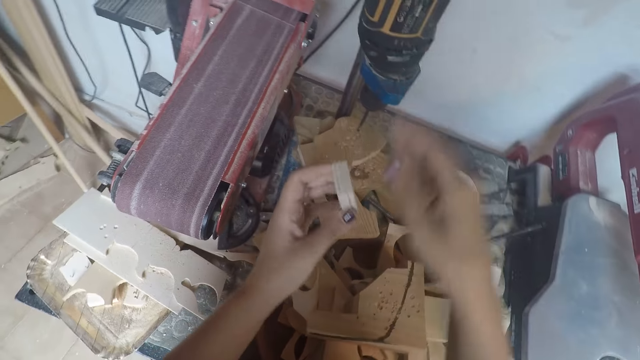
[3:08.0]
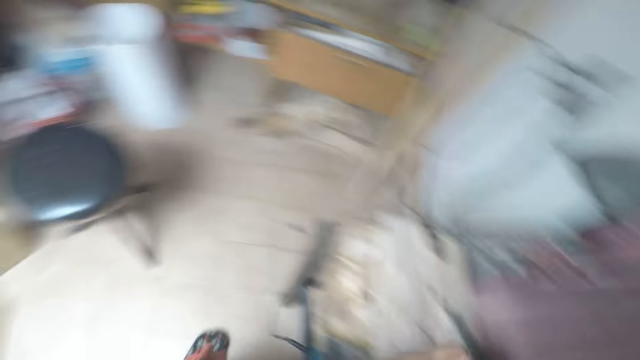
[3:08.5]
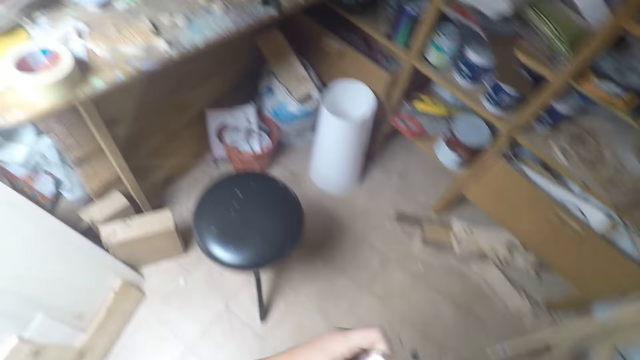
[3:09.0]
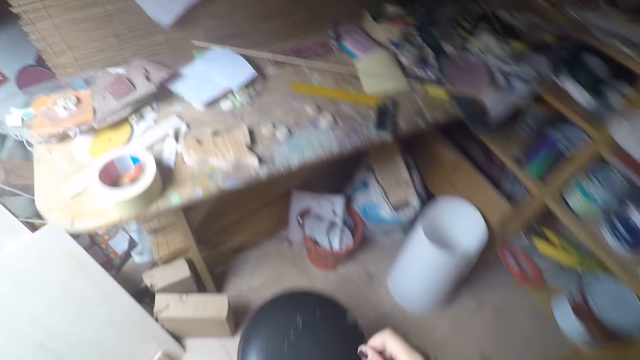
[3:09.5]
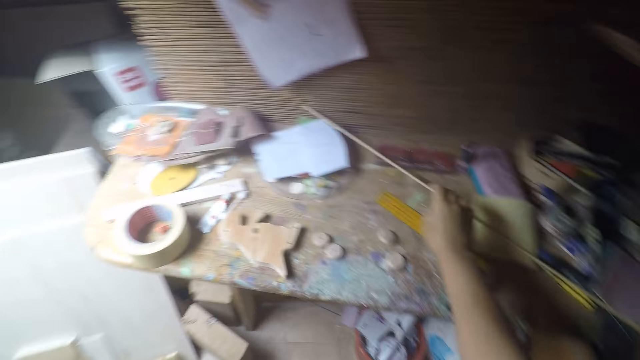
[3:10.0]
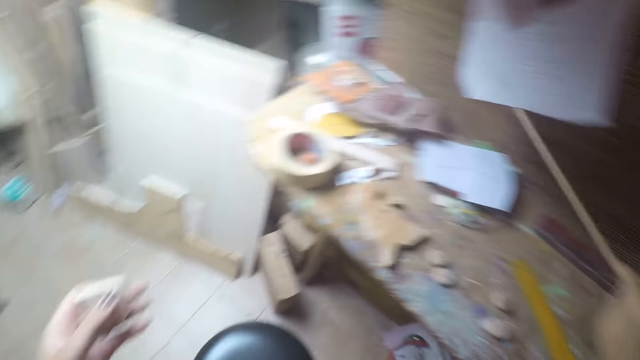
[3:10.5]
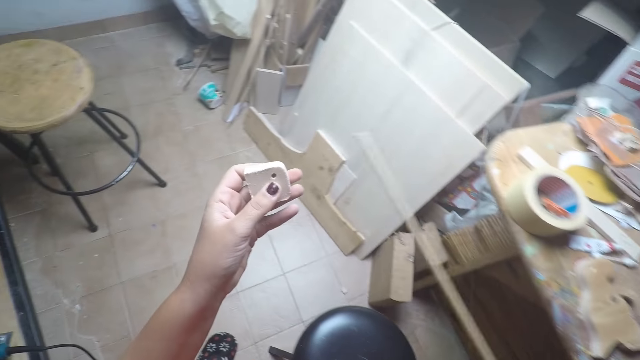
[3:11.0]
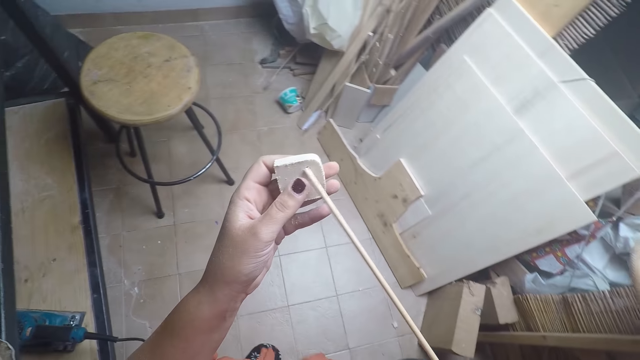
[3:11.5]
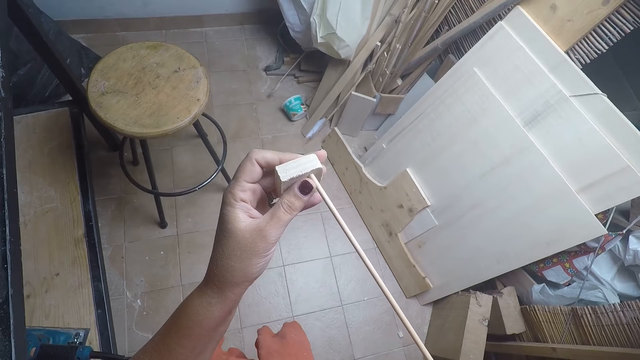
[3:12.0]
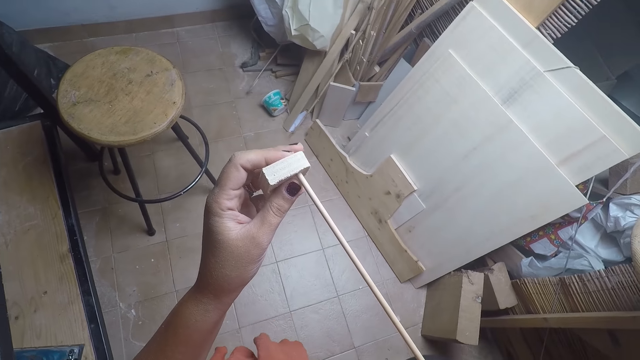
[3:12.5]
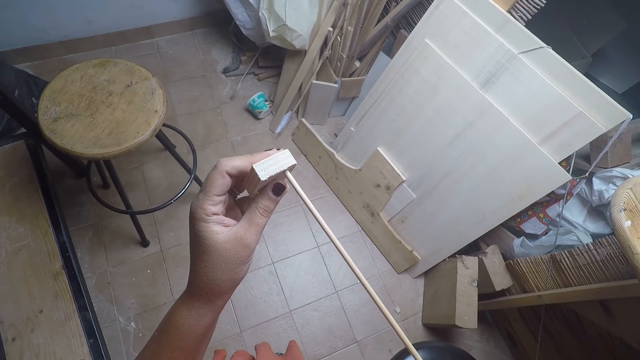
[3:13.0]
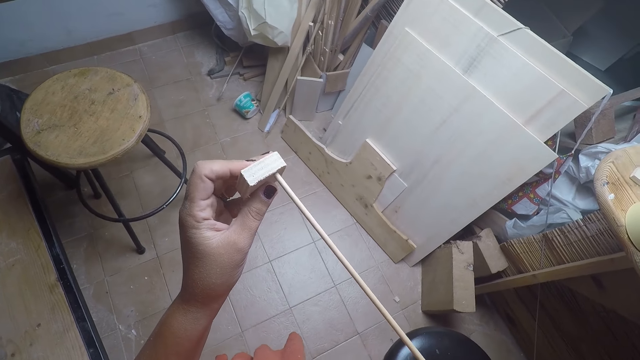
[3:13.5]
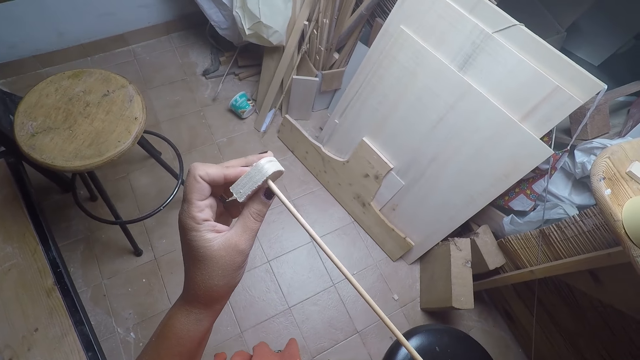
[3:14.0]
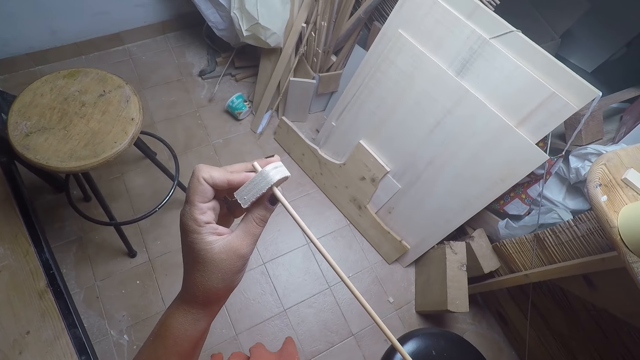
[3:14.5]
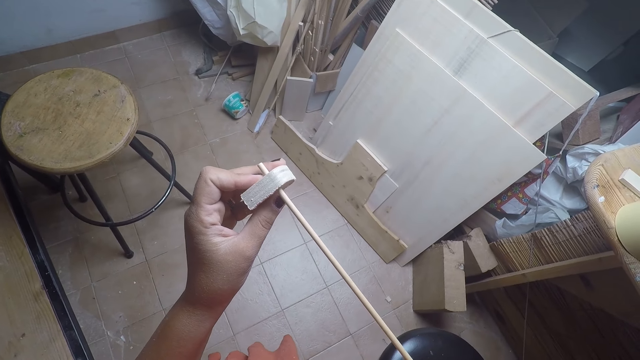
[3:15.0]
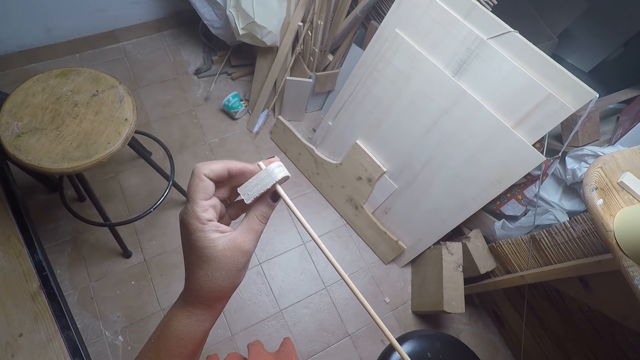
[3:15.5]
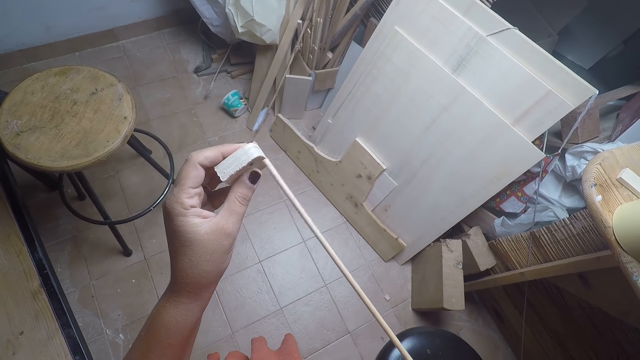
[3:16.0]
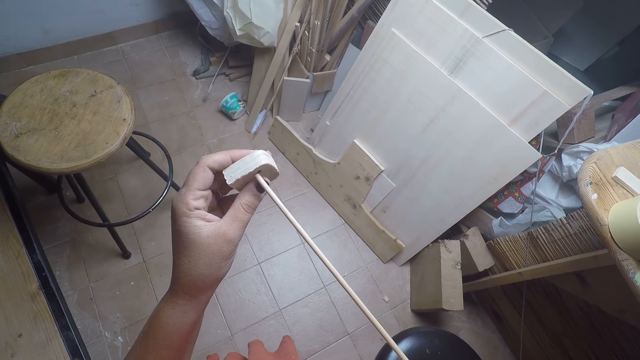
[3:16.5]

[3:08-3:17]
The camera wearer puts off the drill machine. He holds the wood with his two hands. He walks around the workshop and turns to the table behind him. He picks up the wooden rod or wood stick from the table with his right hand. He passes the wooden rod through the hole on the wood with his right hand. He fixes the wood stick on the piece of wood.

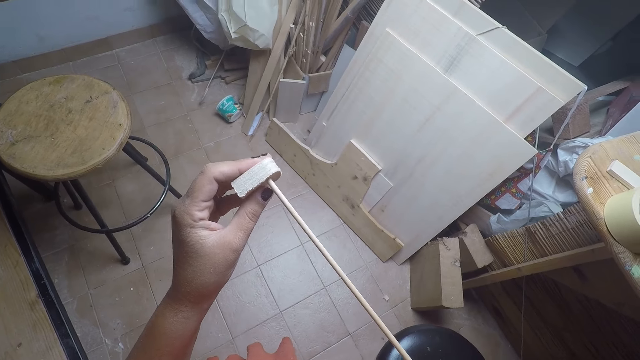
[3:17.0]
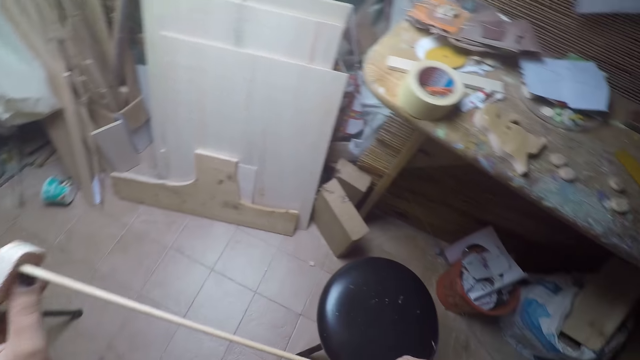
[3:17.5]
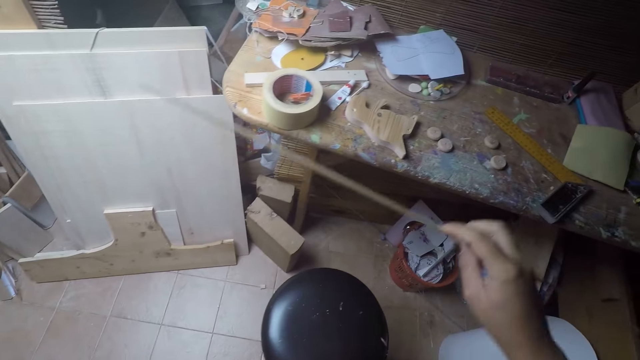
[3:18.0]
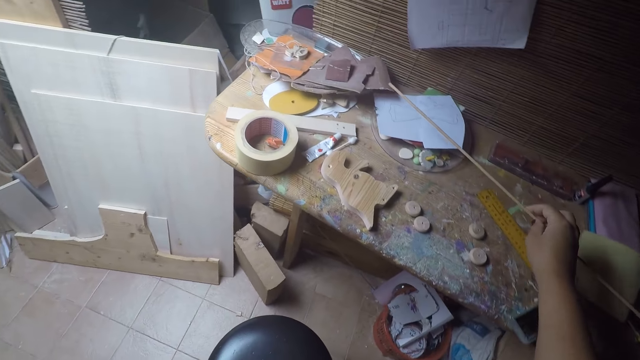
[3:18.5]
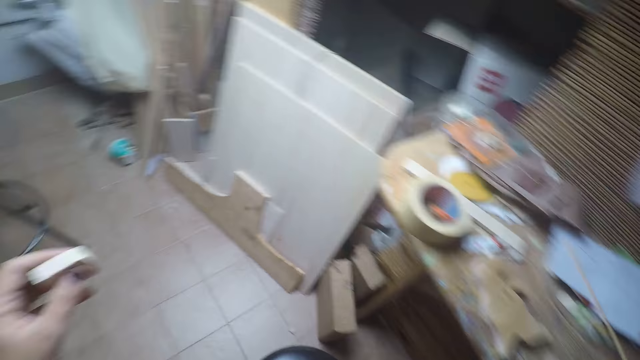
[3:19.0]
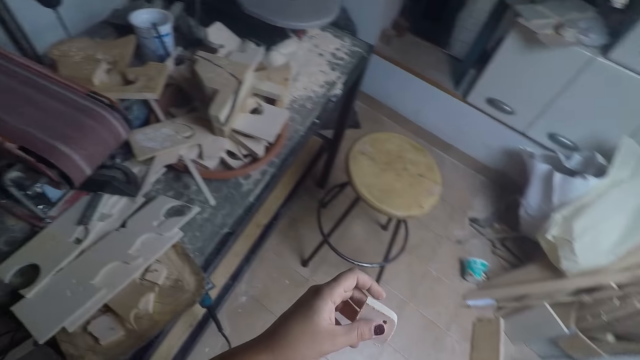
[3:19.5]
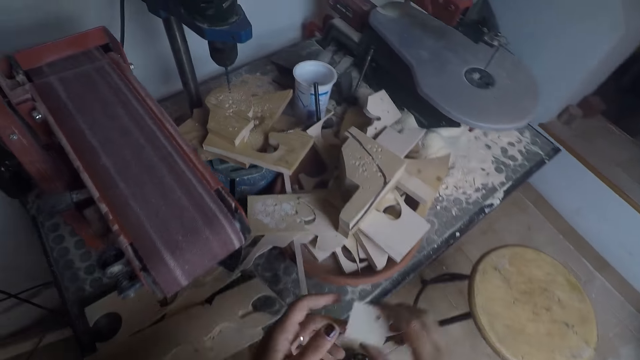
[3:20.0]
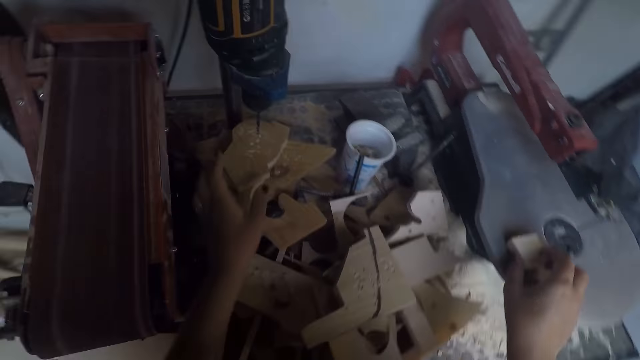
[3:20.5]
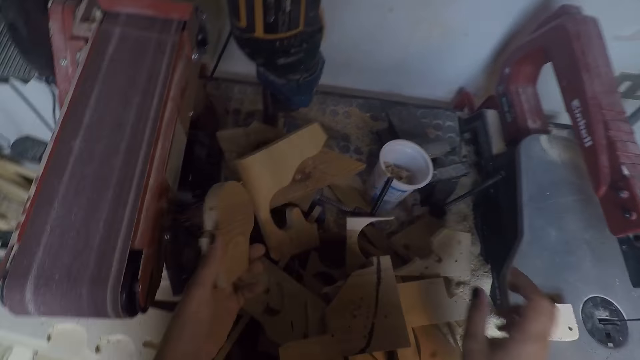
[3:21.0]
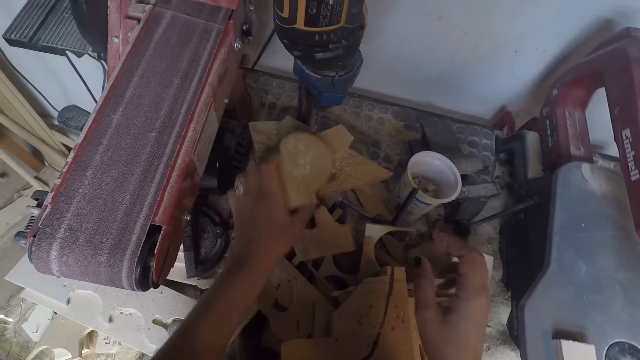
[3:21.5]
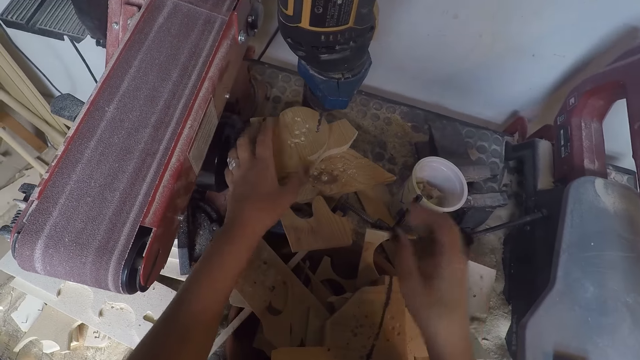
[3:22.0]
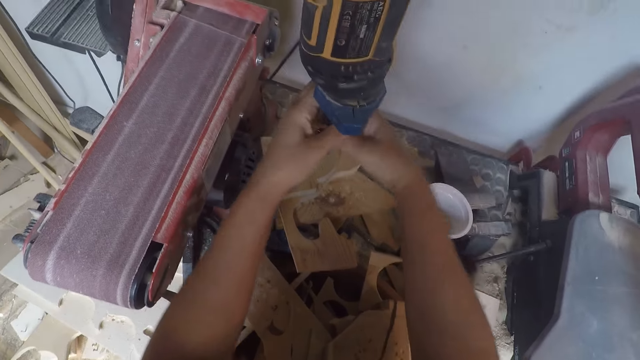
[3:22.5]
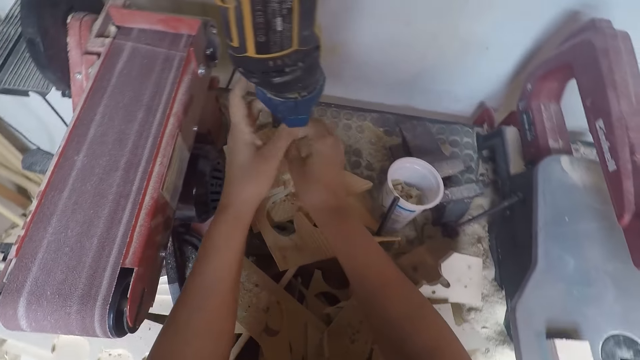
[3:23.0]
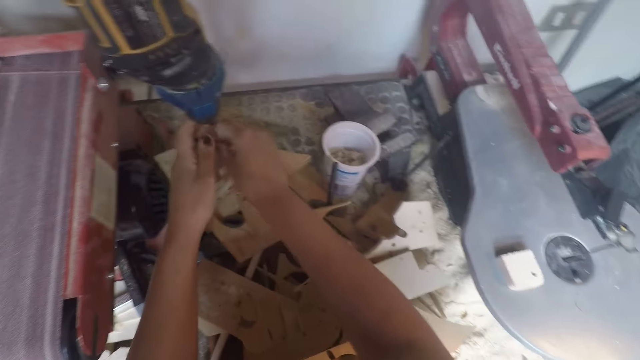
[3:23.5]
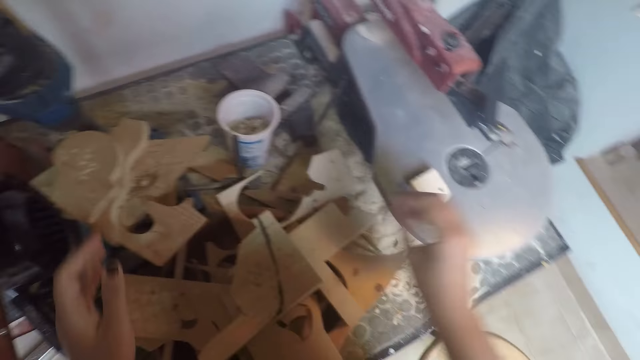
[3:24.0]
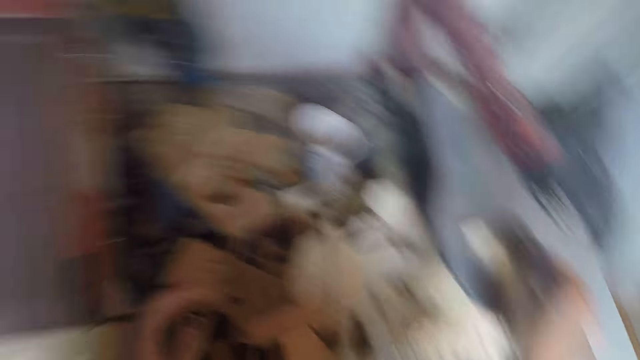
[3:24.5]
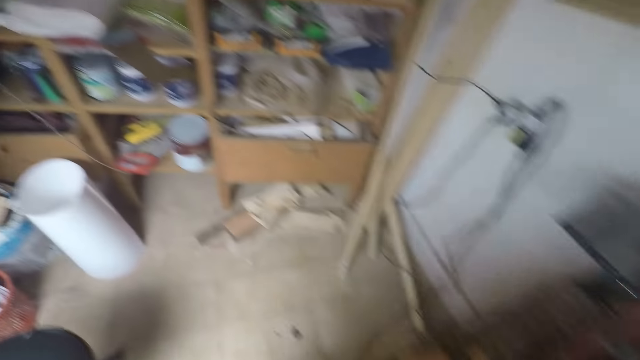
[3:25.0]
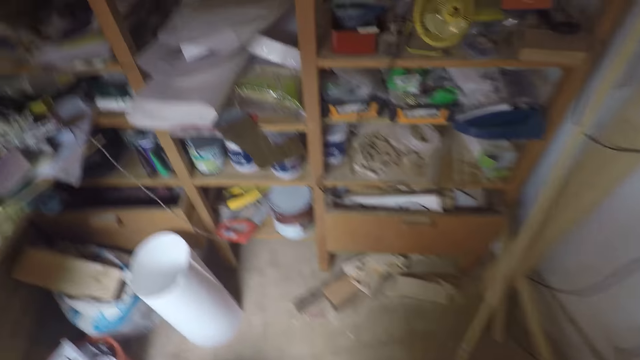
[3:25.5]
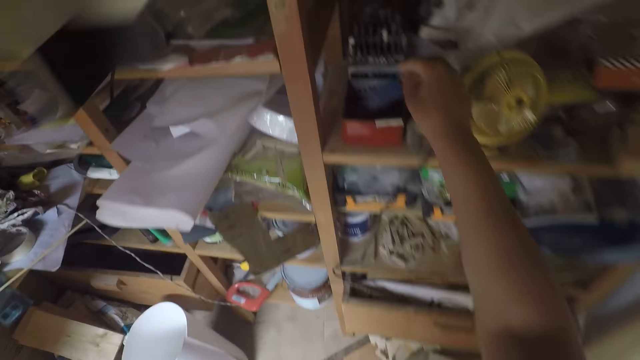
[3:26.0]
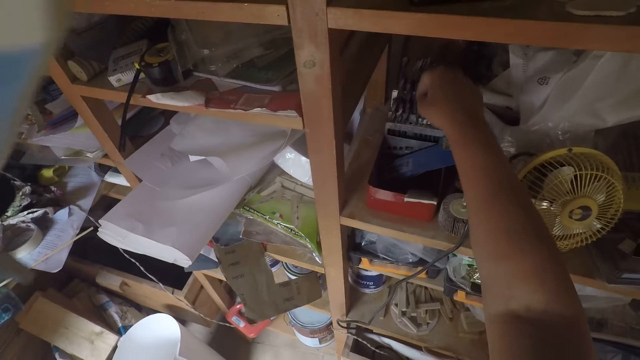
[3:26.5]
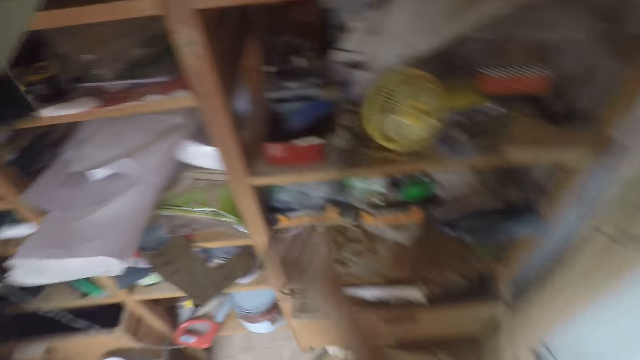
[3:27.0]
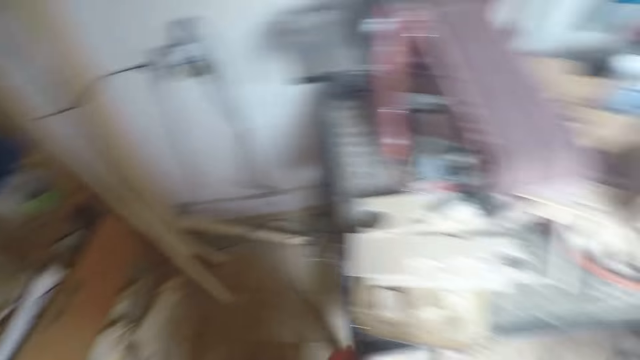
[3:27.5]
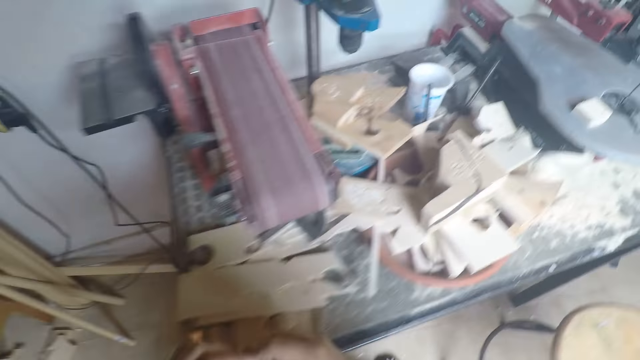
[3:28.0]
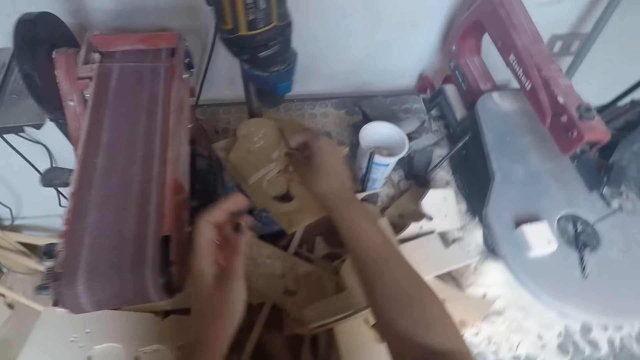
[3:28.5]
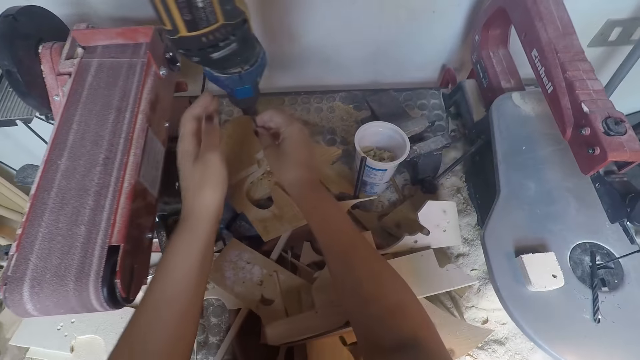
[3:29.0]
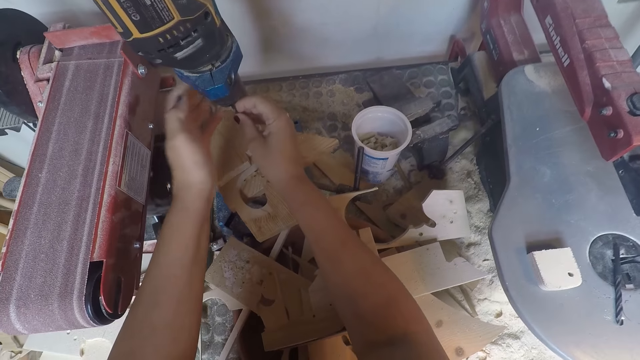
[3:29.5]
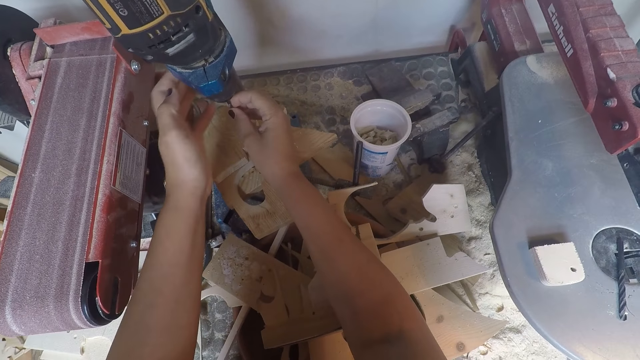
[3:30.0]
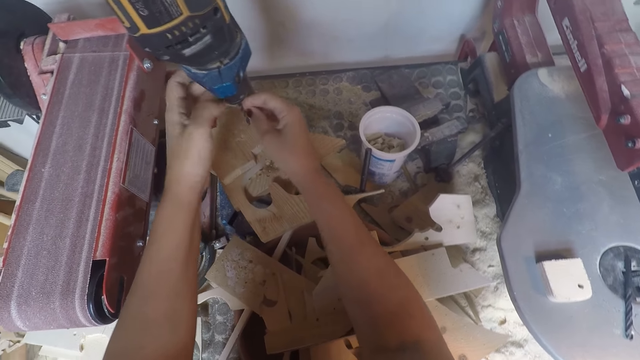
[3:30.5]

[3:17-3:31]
The camera wearer drops the wooden rod on the table with his right hand. He turns to the drilling machine. He picks up the wooden model from the drilling machine with his left hand. He drops the wooden model on the table with his right hand. He drops the wooden model on the table with his left hand. He removes the drilling bit from the drilling machine with his two hands. He fixes the drilling bit on the machine. He drops the drilling bit on a filing machine with his right hand. He walks towards the shelf. He takes a drilling bit from the shelf with his right hand. He turns to the drilling machine. He fixes the drilling bit on the chuck of the drilling machine with his two hands.
